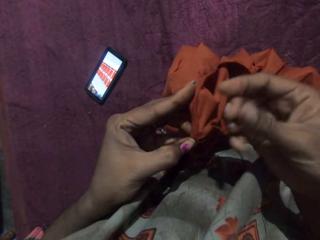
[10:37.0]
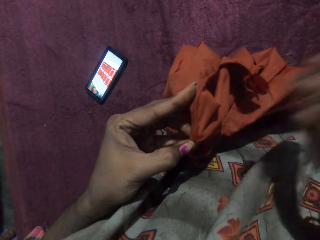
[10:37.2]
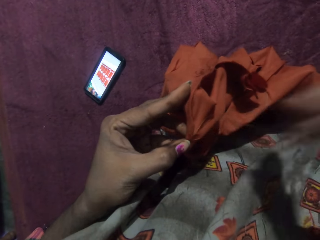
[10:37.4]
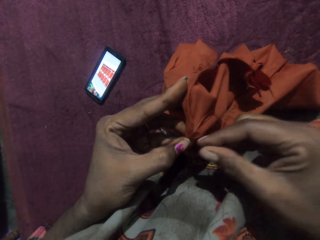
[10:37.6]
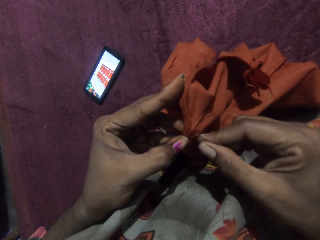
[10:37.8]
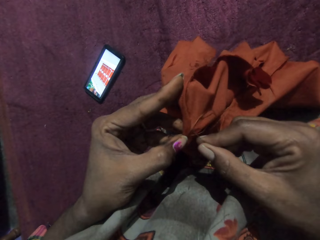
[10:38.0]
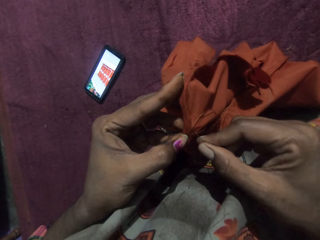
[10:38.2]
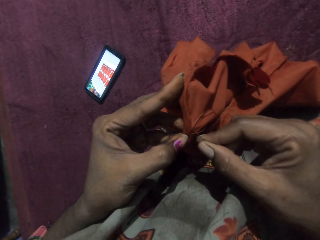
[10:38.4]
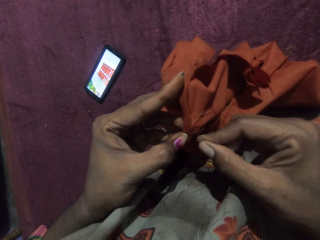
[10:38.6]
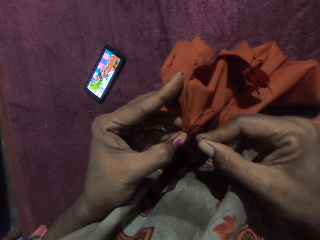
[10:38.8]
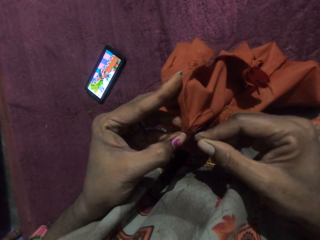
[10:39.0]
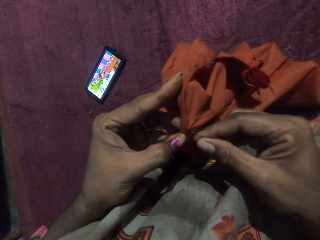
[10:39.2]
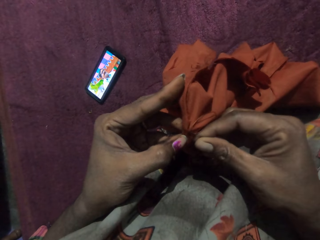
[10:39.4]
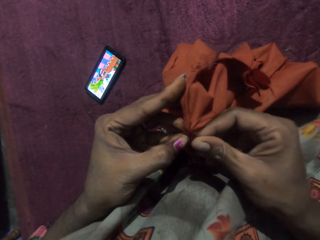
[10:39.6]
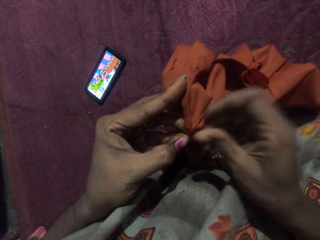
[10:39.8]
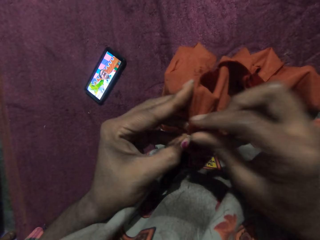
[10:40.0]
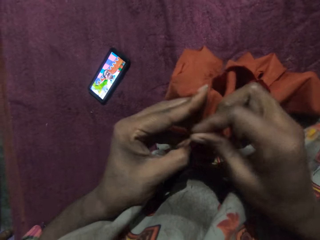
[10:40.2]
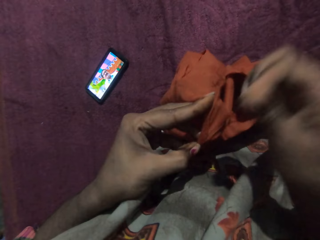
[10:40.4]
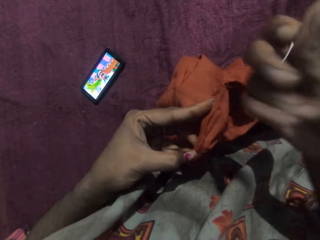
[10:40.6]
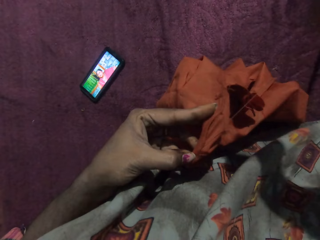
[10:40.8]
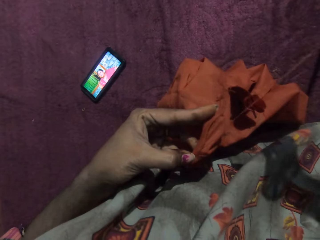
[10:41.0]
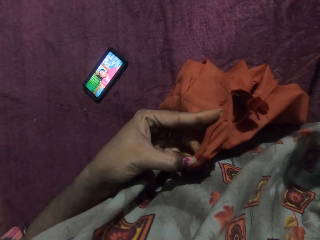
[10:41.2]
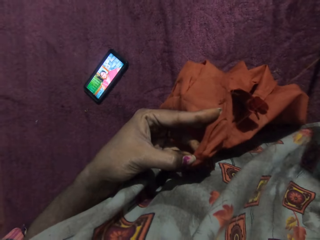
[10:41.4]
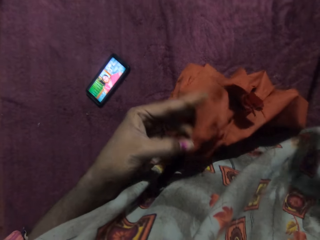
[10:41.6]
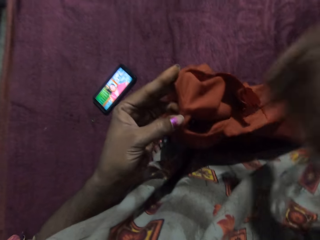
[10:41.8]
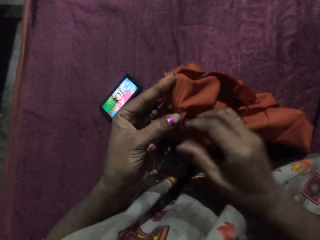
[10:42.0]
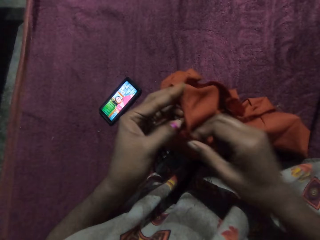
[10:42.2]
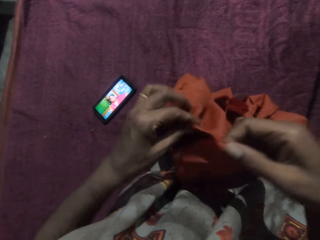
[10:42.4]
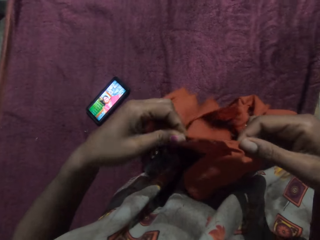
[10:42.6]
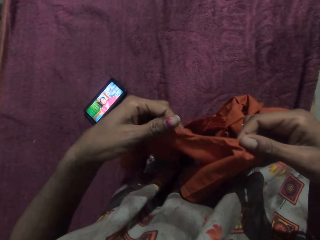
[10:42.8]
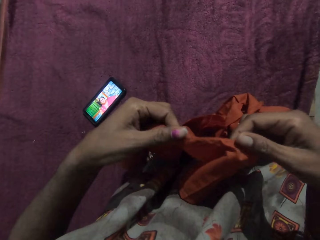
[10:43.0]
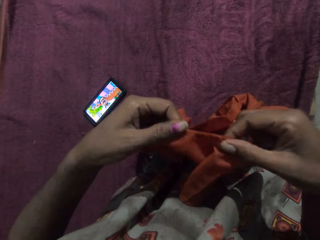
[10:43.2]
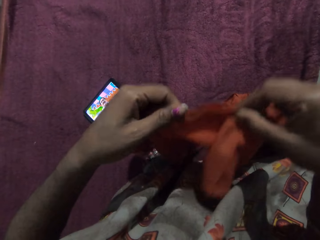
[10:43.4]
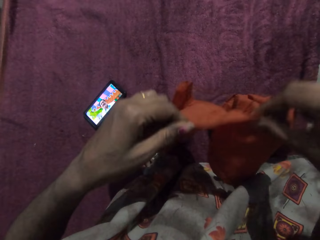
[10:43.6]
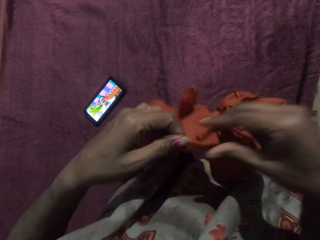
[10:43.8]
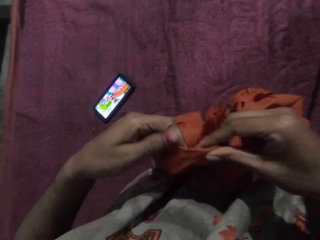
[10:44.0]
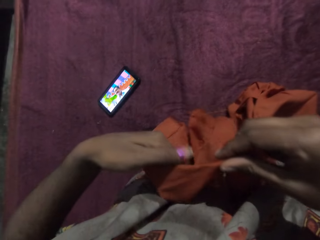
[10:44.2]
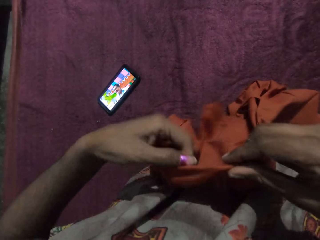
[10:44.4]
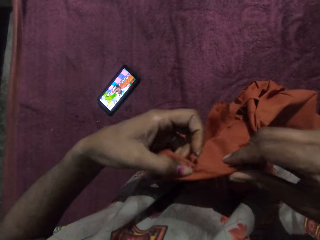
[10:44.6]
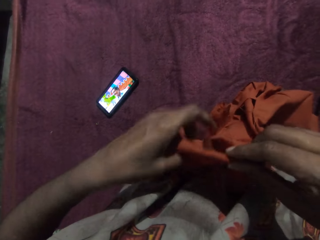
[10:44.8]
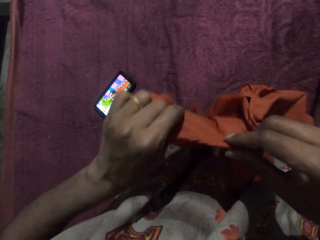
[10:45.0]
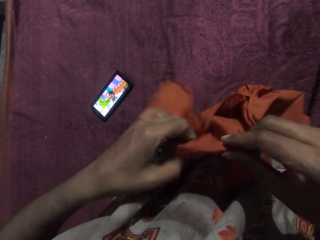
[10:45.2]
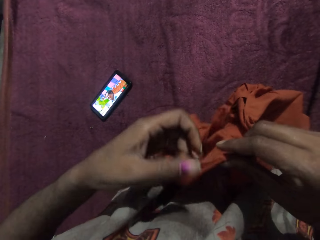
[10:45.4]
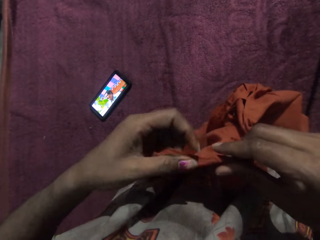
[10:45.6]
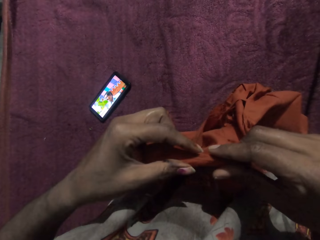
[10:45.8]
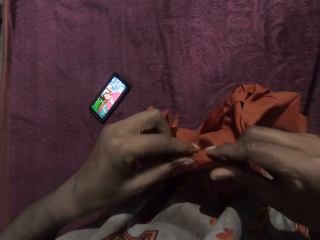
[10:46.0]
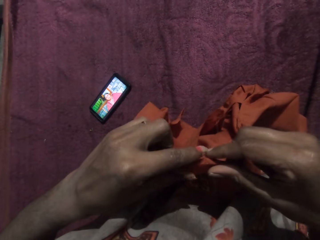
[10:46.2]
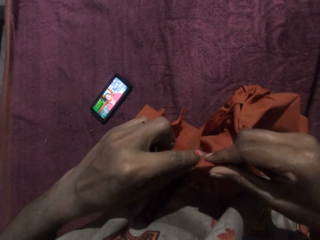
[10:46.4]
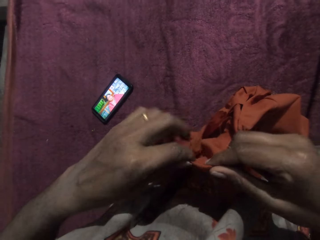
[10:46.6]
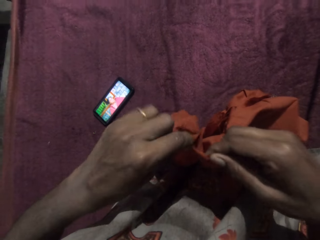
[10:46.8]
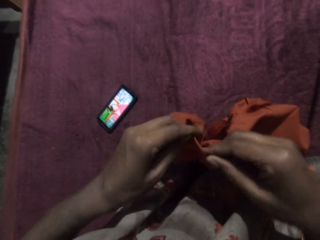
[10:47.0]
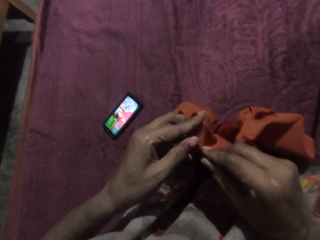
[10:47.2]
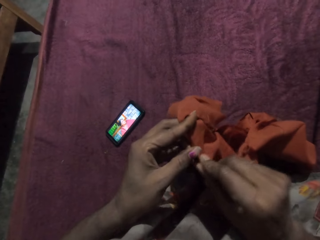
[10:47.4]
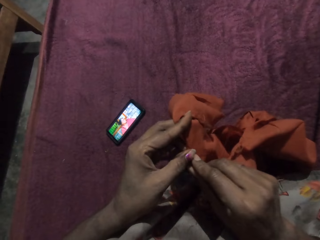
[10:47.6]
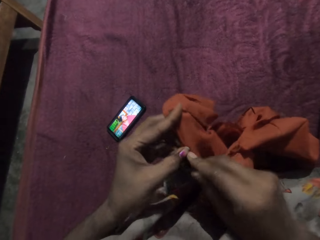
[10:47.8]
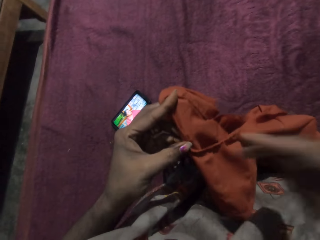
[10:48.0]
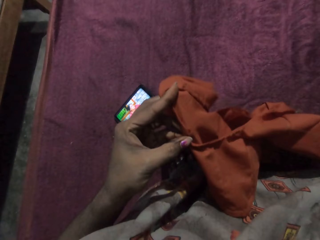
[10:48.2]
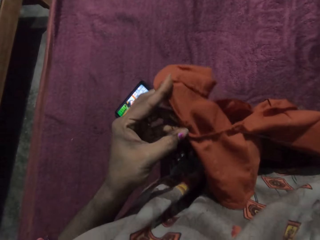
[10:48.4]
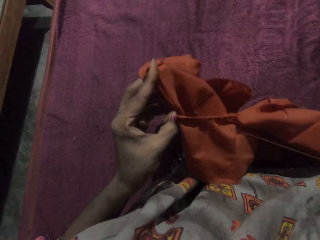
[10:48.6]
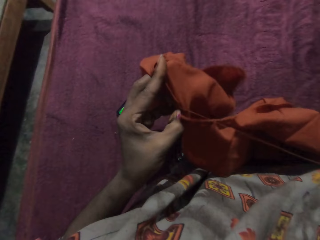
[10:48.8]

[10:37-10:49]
The camera wearer turns the cloth with both hands. They align the cloth.

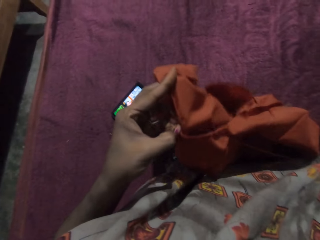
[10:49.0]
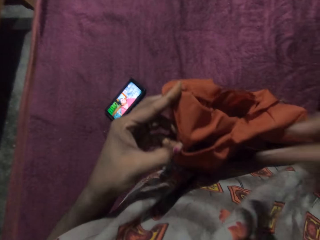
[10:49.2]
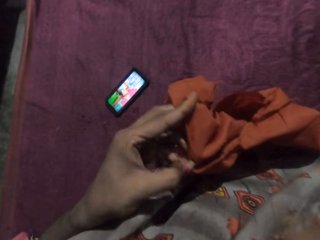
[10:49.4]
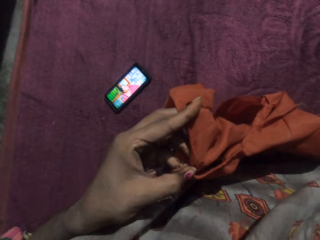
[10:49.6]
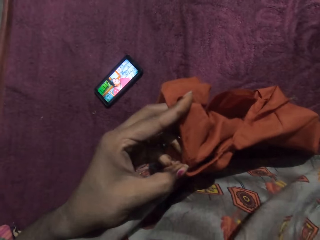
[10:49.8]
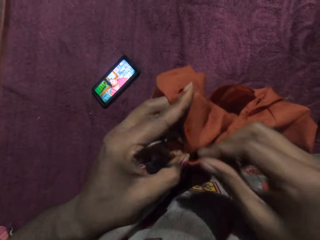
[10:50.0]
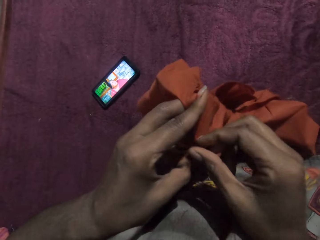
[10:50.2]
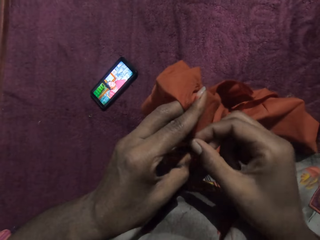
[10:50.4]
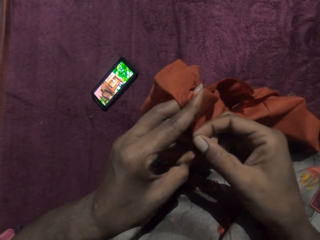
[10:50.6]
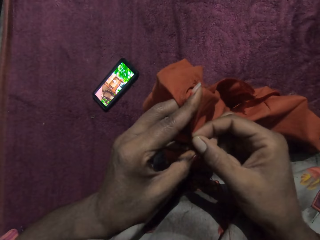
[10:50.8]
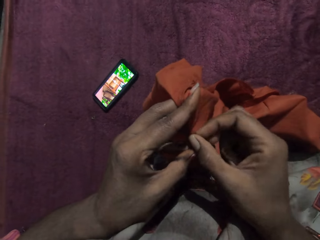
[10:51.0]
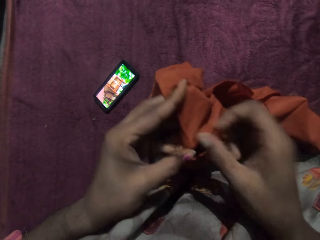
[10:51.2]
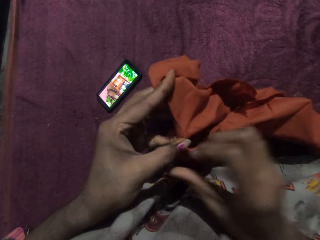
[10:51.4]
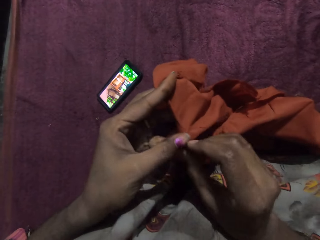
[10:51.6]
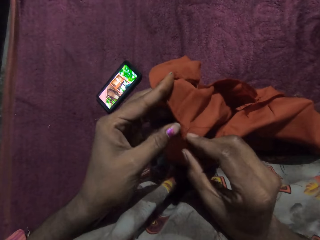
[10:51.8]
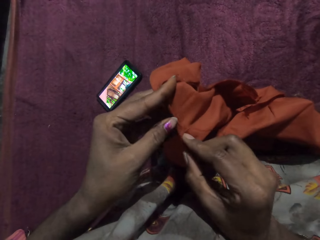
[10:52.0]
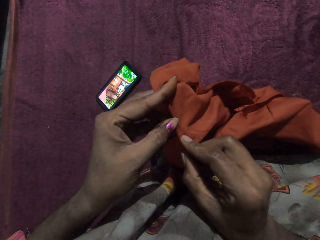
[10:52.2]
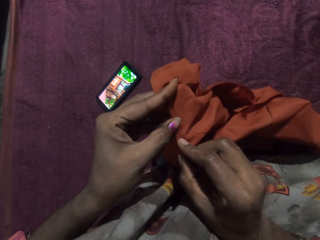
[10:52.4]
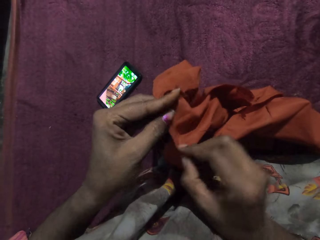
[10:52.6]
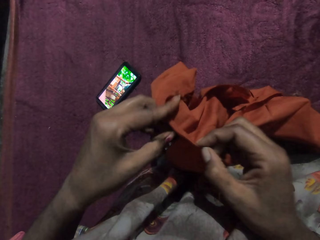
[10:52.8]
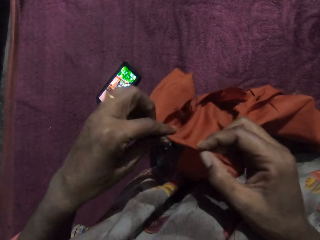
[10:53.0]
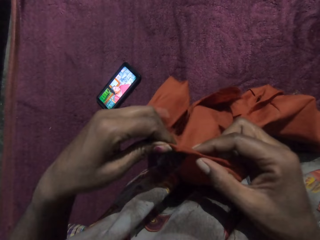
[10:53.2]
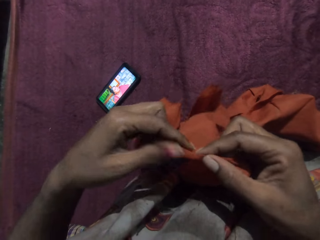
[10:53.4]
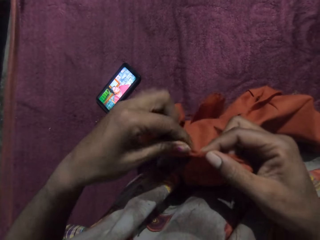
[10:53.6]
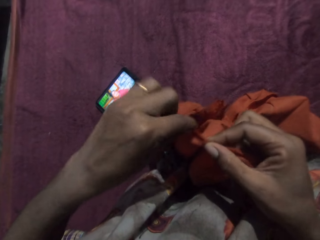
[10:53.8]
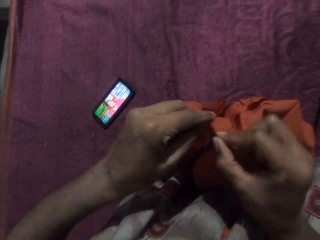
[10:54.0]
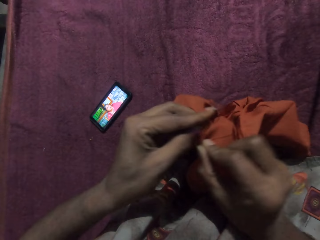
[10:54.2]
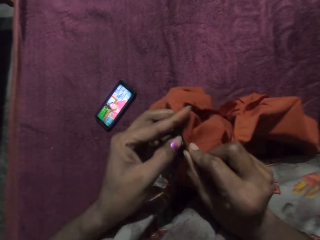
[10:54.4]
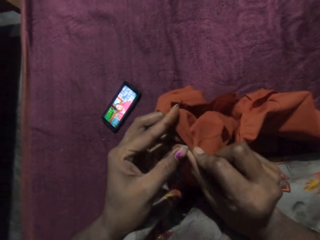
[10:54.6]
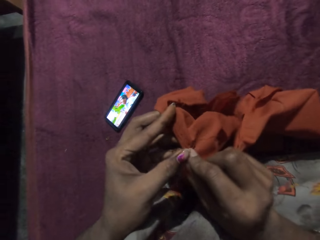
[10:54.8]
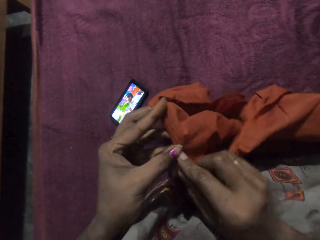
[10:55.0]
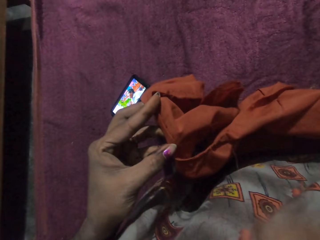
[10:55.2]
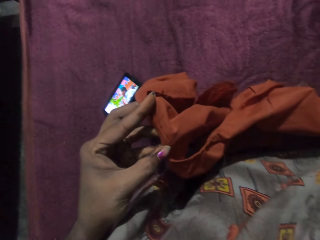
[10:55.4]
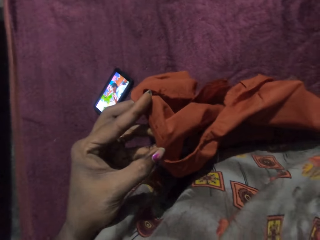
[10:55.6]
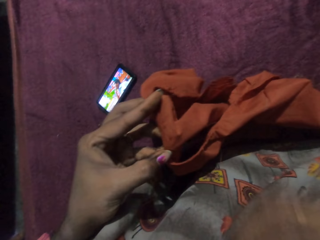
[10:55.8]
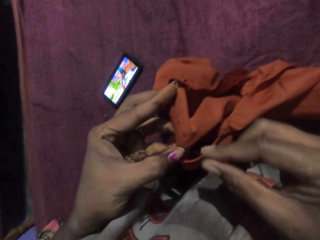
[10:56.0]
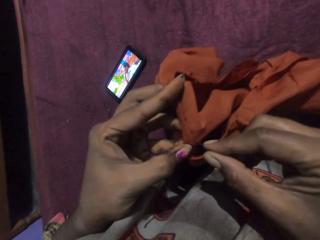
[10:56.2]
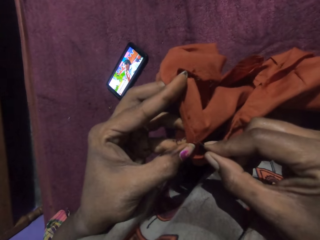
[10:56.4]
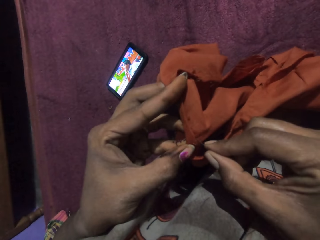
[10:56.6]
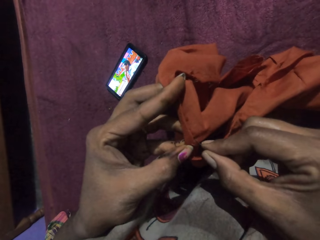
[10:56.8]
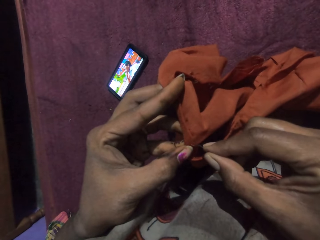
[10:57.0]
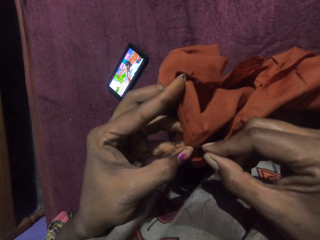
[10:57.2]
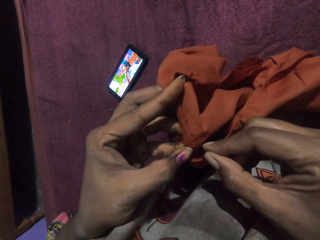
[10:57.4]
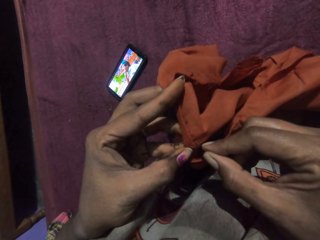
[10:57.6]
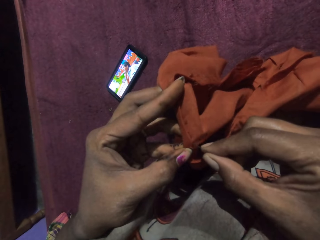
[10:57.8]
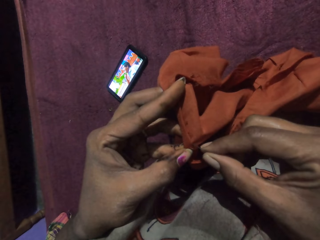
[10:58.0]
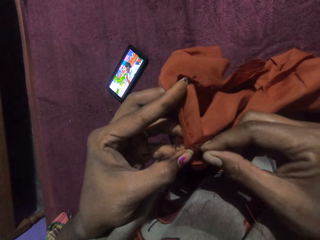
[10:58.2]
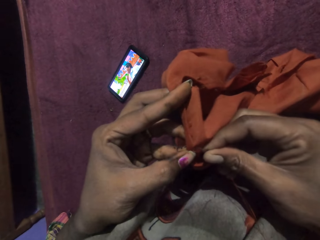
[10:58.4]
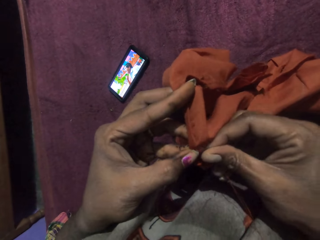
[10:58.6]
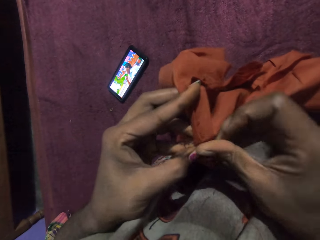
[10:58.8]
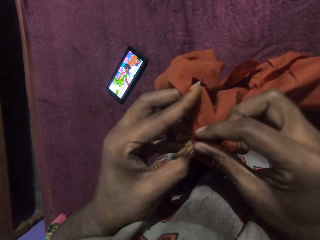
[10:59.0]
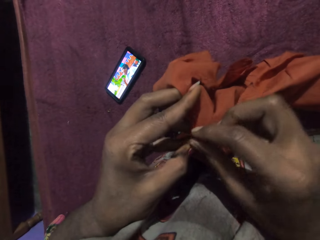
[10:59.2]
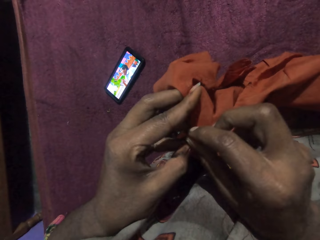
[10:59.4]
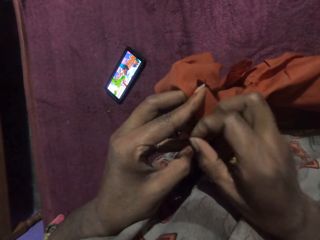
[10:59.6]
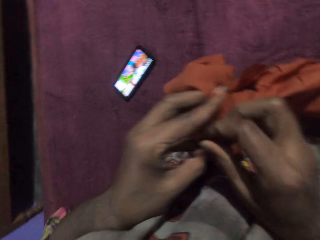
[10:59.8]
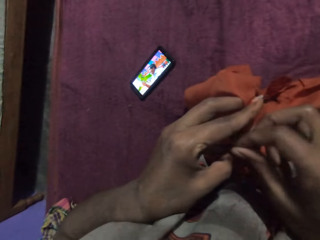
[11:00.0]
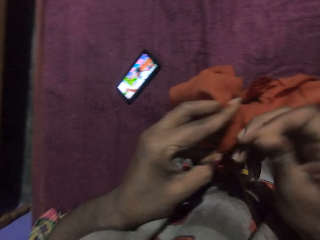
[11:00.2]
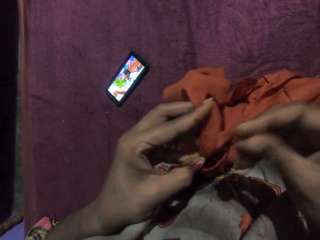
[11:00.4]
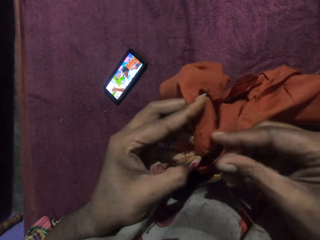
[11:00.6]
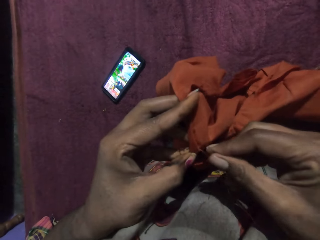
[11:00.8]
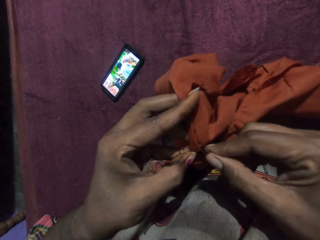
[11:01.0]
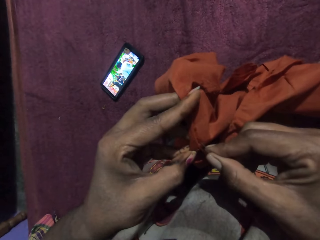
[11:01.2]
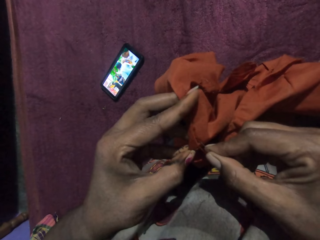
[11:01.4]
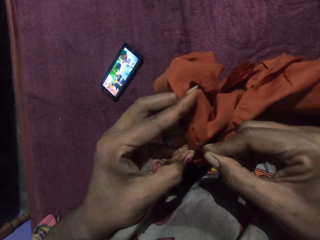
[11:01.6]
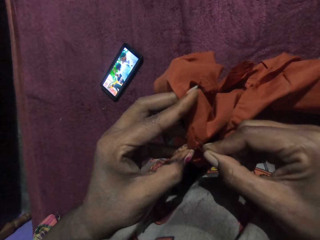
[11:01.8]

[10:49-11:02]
The camera wearer sews the cloth in her left hand with the needle and thread in her right hand.
